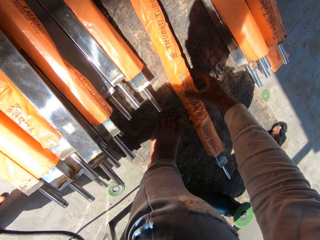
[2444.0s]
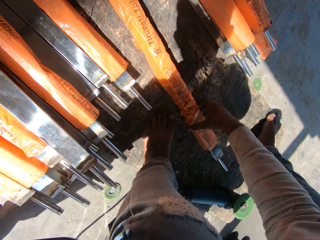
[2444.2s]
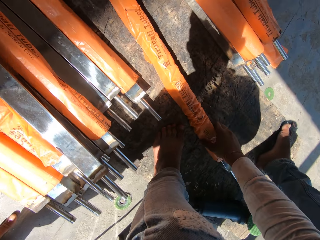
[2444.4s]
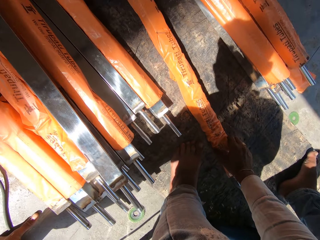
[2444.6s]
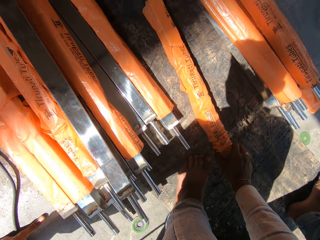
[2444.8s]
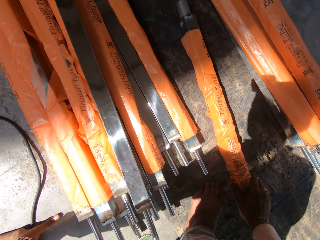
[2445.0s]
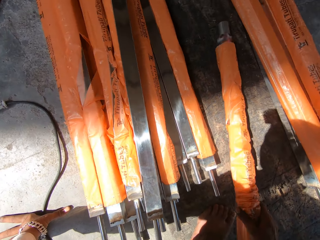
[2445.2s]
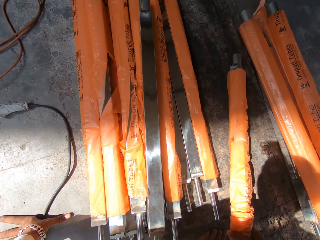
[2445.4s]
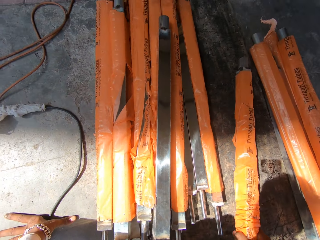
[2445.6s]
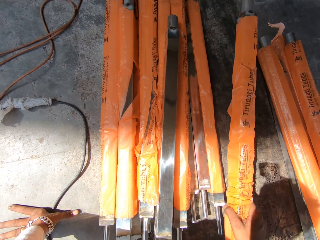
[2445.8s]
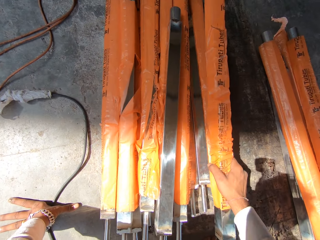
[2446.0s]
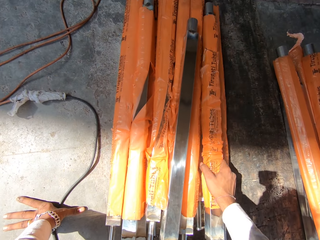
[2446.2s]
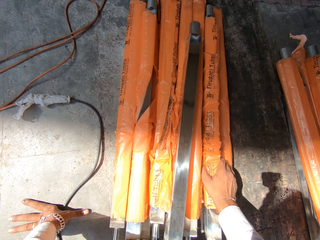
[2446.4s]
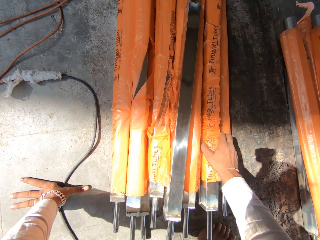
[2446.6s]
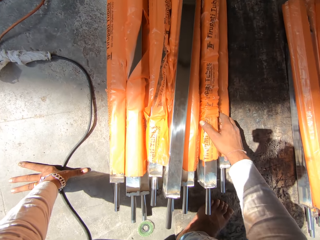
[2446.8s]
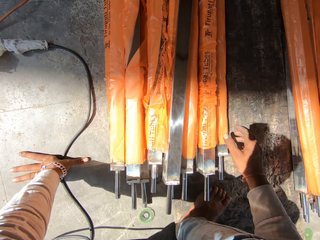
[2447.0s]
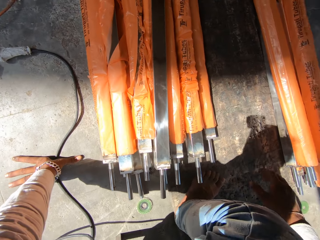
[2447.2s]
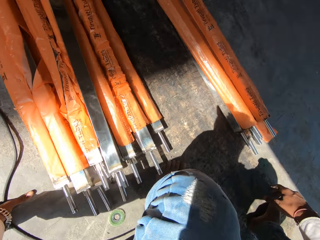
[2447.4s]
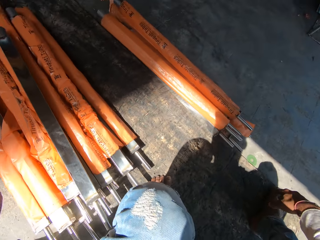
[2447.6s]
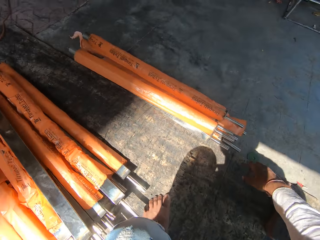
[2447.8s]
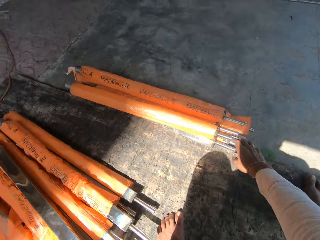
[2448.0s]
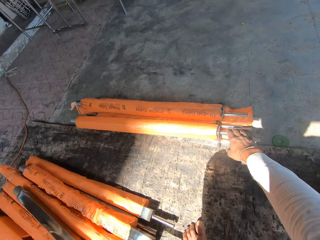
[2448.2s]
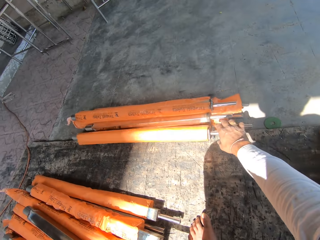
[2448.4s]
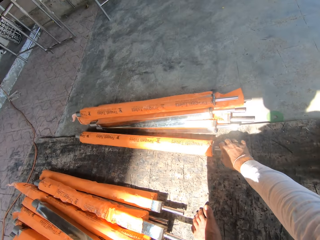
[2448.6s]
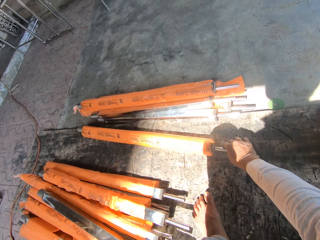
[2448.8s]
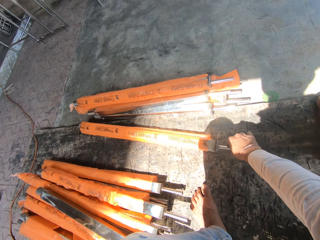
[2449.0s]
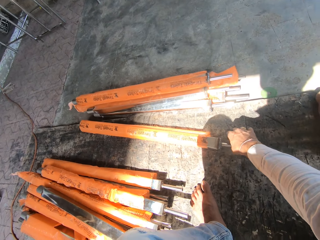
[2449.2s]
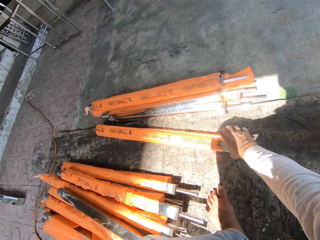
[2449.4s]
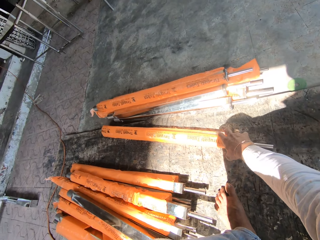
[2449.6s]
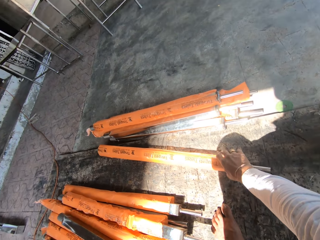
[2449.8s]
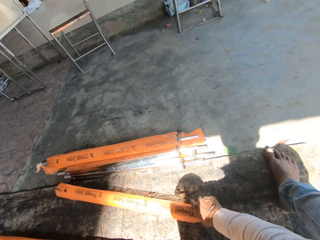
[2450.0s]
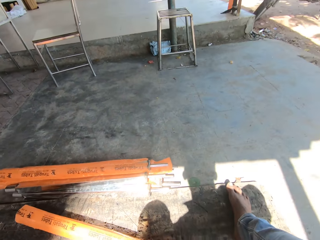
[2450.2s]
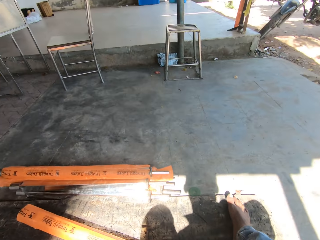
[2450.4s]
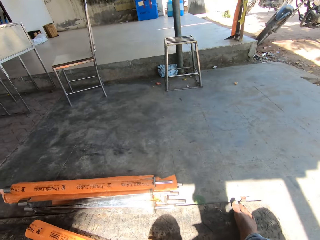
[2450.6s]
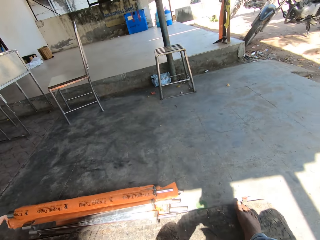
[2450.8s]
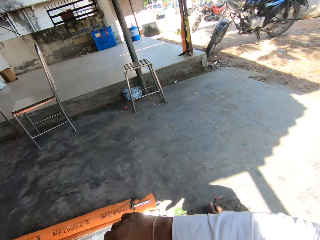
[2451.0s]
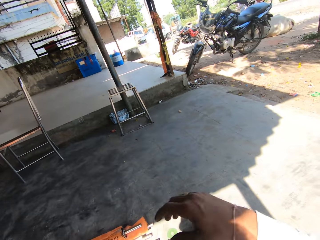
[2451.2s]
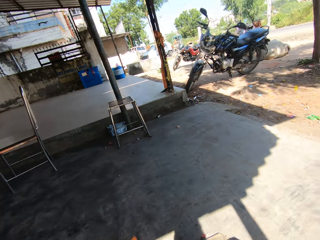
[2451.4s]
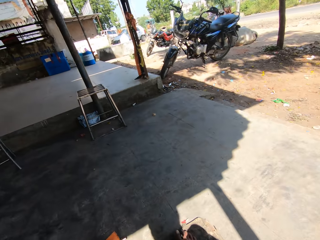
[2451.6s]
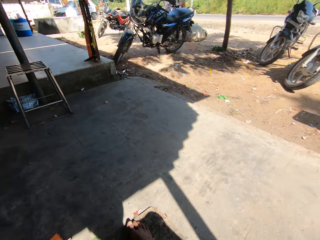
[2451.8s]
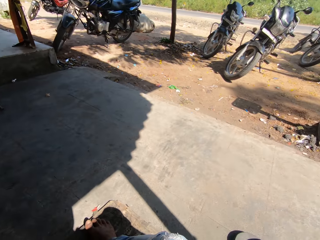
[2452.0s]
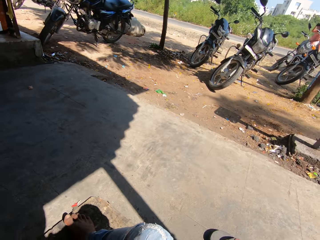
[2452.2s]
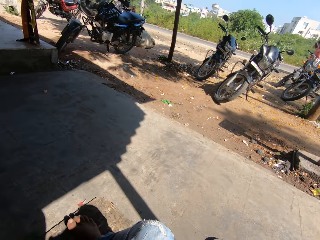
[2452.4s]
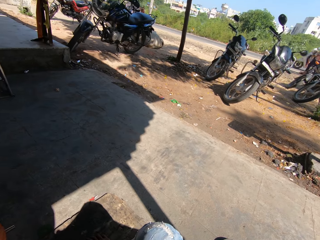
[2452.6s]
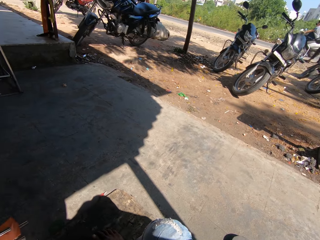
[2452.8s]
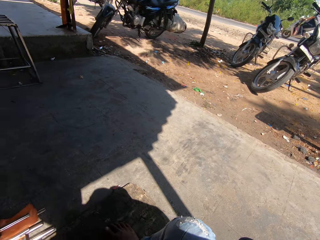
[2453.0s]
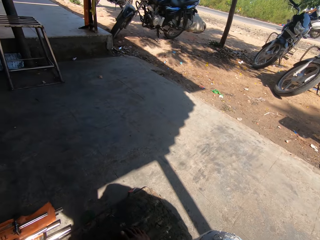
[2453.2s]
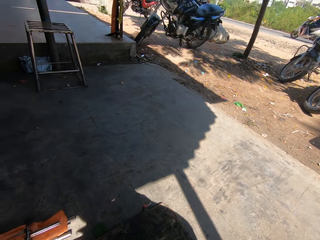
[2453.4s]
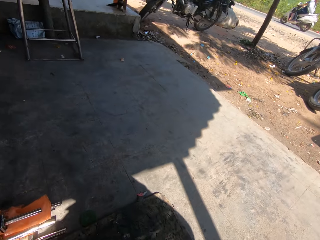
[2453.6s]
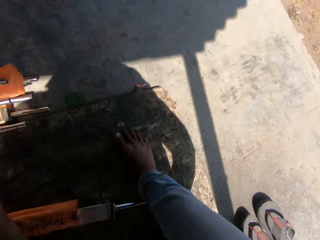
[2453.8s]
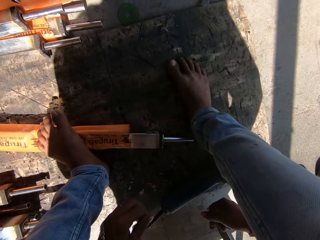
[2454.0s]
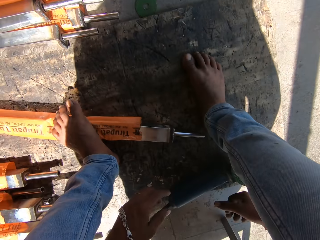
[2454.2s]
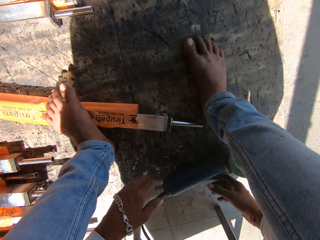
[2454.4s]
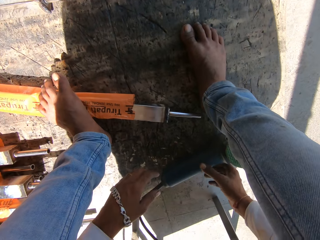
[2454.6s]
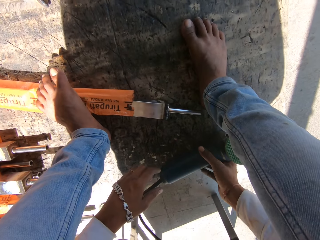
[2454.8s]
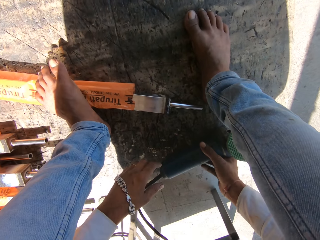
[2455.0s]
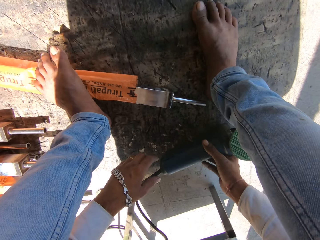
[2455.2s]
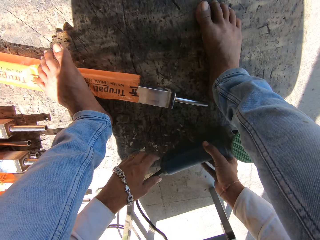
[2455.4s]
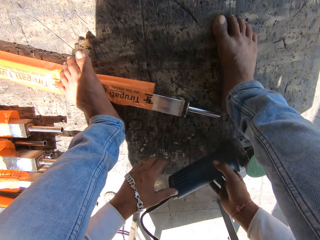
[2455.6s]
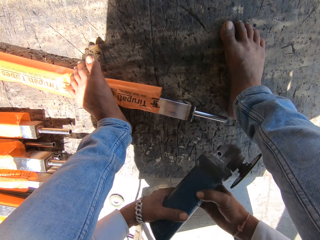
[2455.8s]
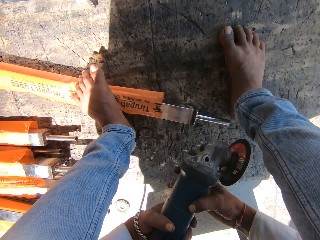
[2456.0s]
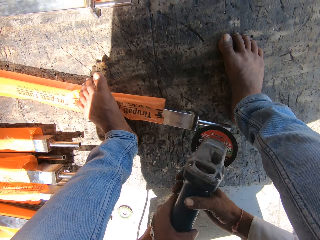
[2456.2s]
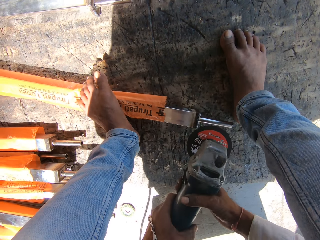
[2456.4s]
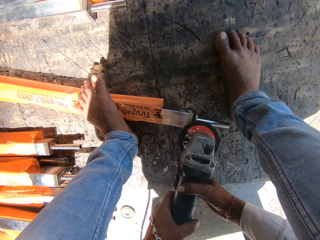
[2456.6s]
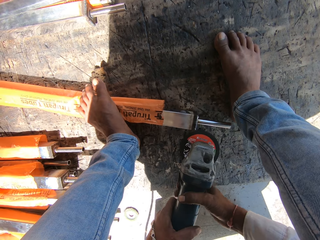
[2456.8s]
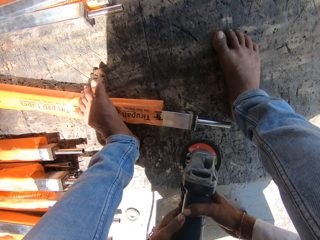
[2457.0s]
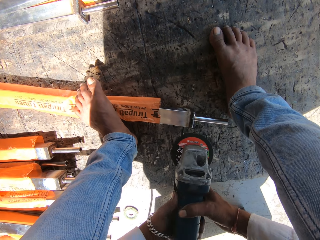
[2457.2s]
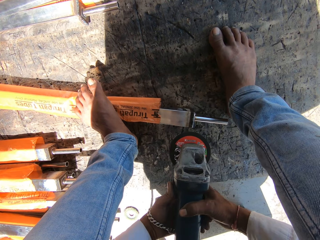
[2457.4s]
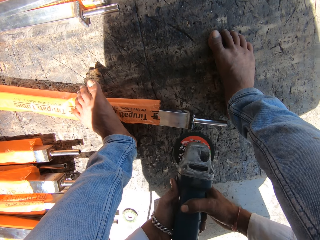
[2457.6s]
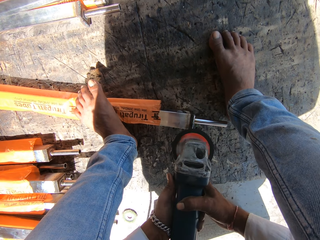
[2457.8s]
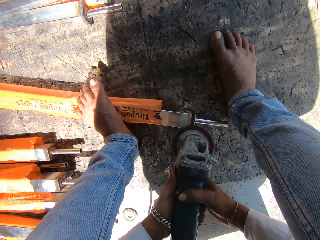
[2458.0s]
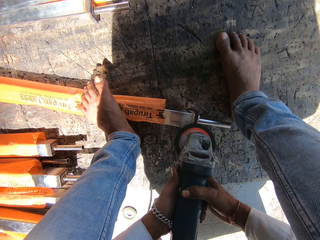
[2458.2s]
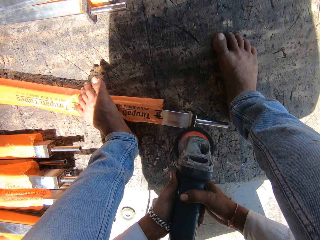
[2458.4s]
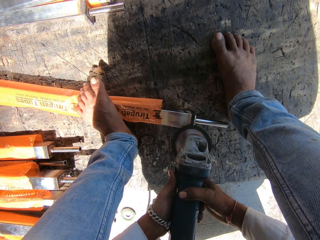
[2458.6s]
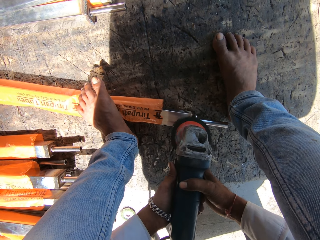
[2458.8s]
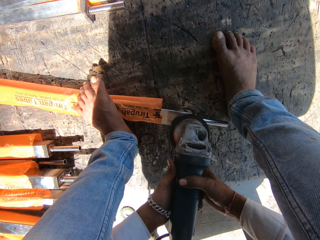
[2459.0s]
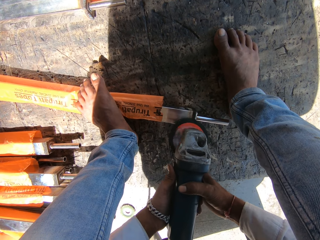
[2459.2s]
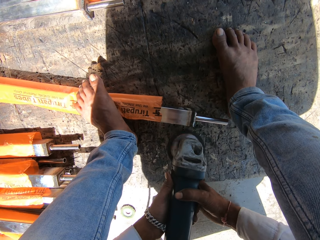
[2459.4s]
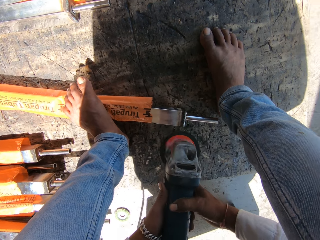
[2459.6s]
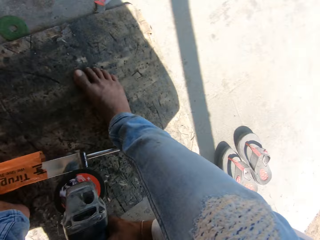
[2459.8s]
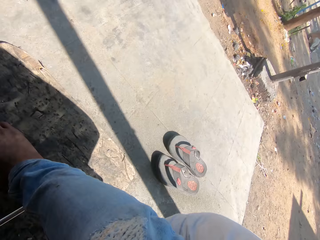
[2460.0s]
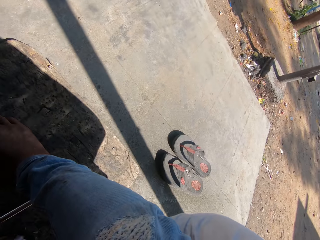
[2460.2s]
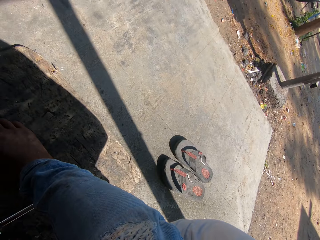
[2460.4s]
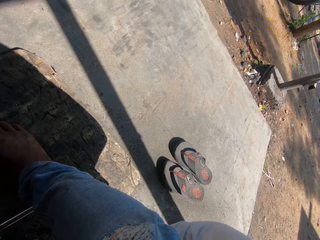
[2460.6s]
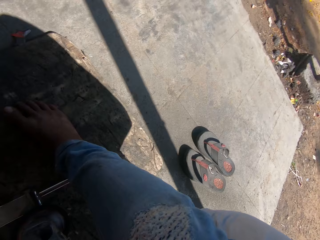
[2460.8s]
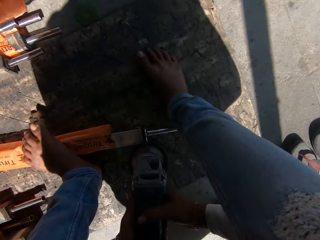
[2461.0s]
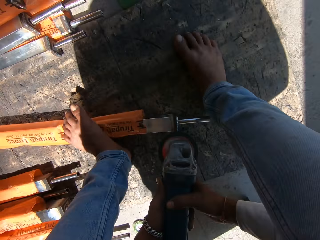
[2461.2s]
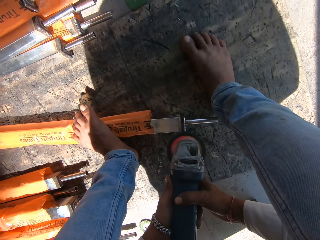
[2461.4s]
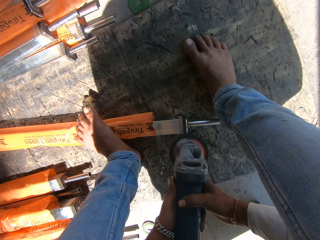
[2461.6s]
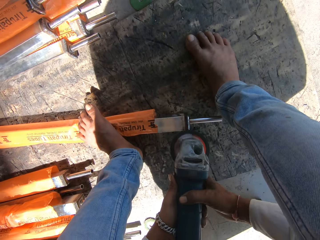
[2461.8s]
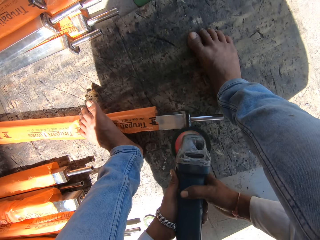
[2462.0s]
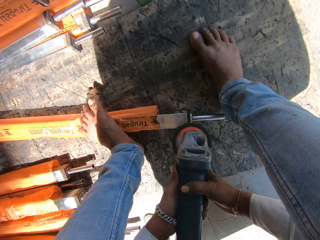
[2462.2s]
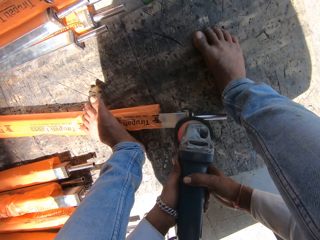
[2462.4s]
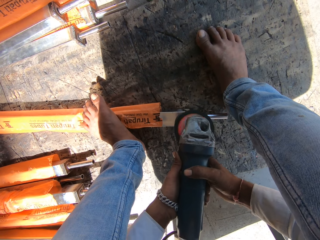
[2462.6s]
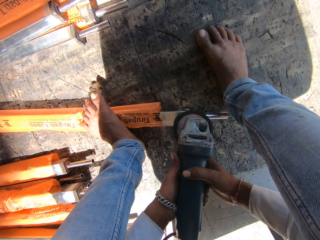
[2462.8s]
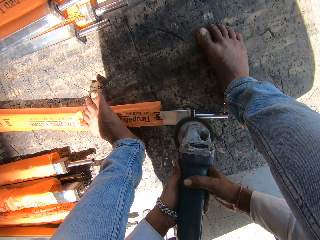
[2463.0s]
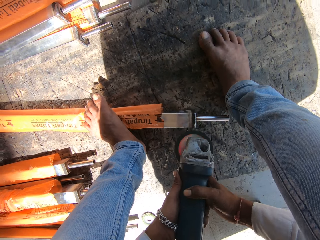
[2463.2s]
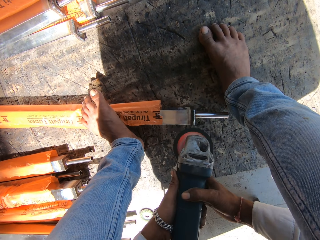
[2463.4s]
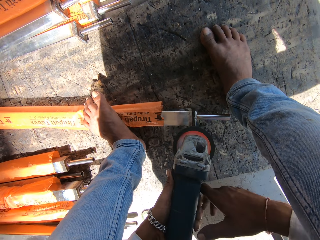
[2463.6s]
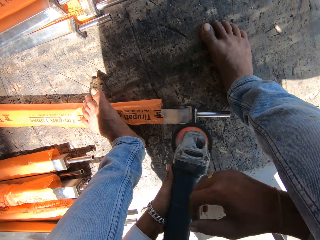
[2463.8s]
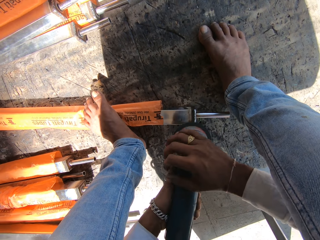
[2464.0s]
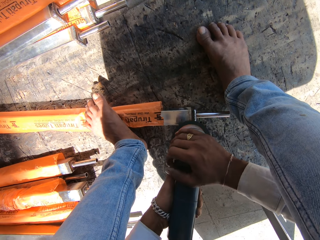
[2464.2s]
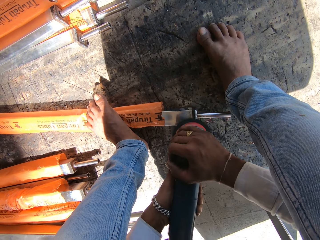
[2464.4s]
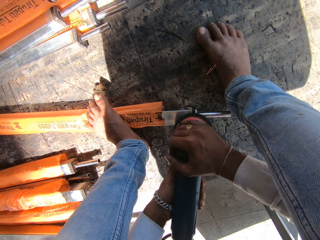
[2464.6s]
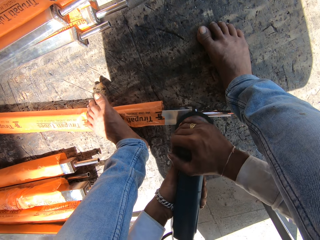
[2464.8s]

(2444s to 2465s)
The camera wearer moves a metal baluster on the floor with his right hand. He lifts an iron rod from the workshop board with his right hand. He places the iron rod on the stack of iron rods with his right hand. He picks up an iron rod from the stack of iron rods with his right hand. He lifts the rotary tool or machine cutter from the workshop board with his right hand. He lifts the rotary tool from the workshop board with his left hand. He sharpens the edge of the iron rod with the rotary tool in his hands. He turns on the rotary tool with his left hand. He welds the iron using the machine cutter.
